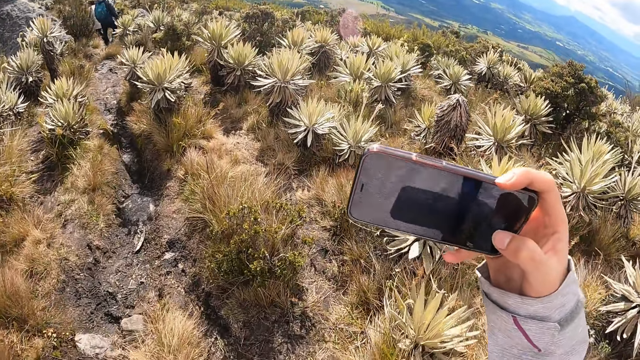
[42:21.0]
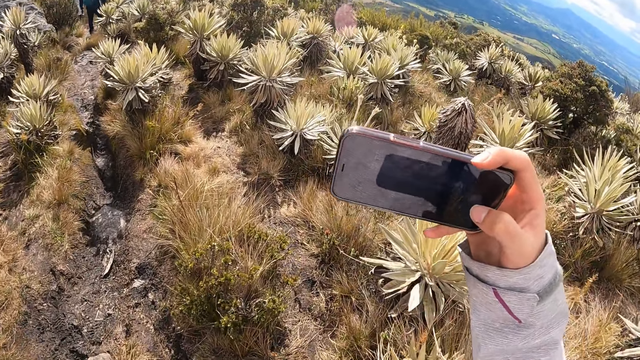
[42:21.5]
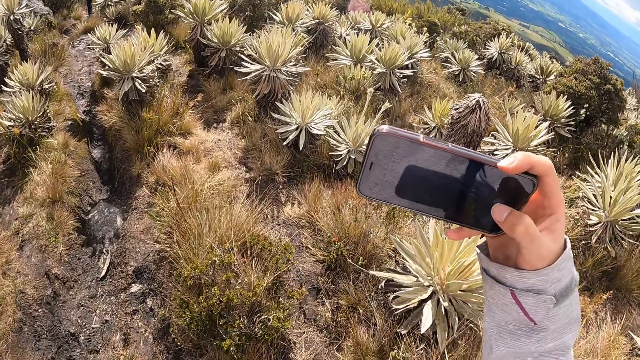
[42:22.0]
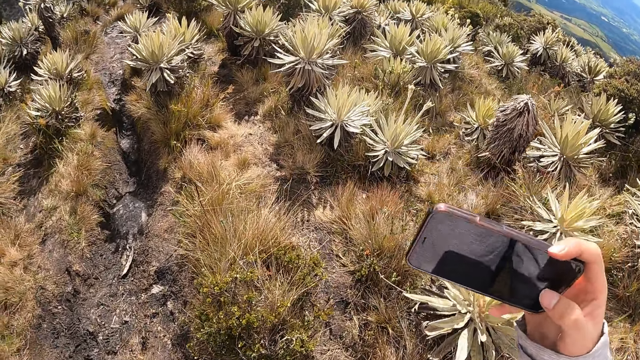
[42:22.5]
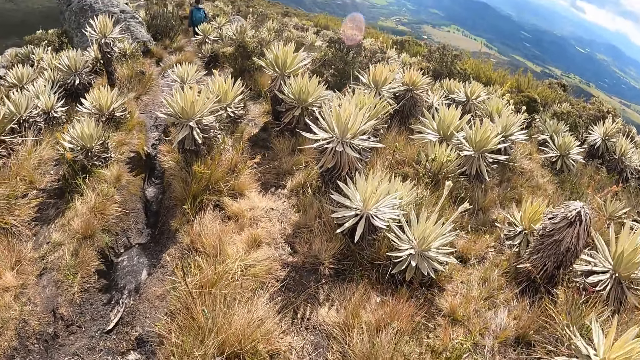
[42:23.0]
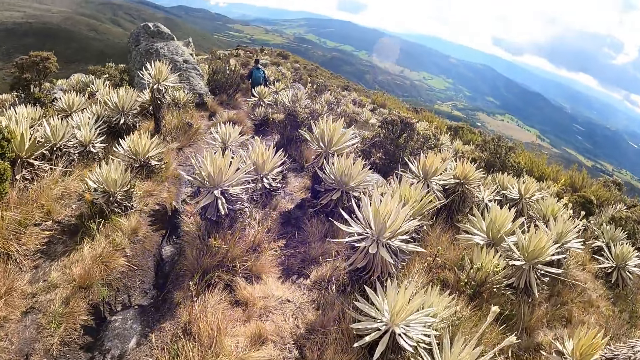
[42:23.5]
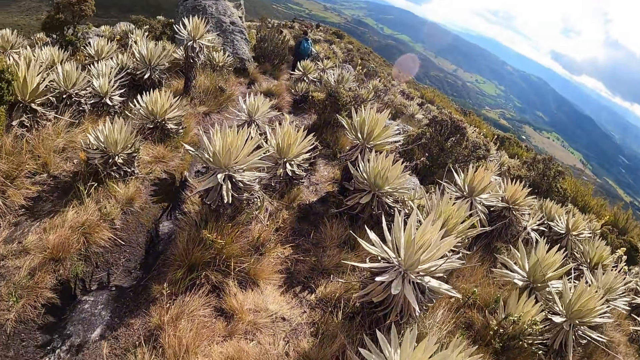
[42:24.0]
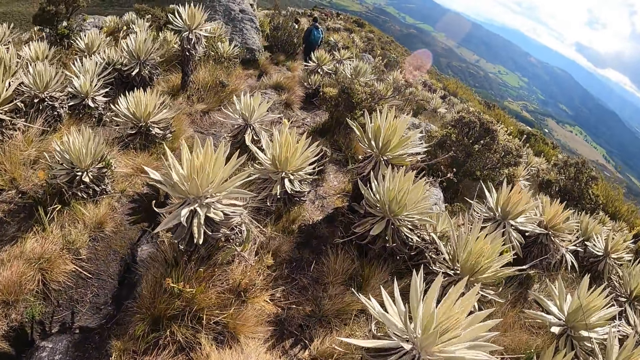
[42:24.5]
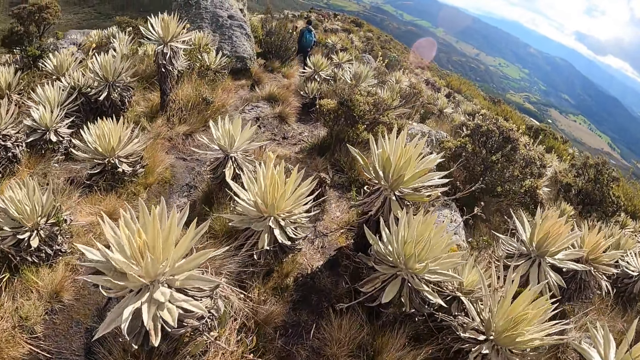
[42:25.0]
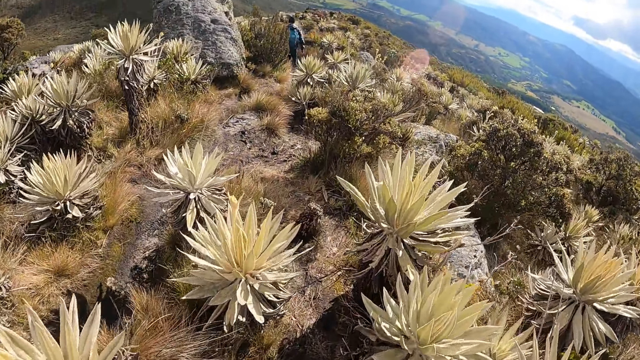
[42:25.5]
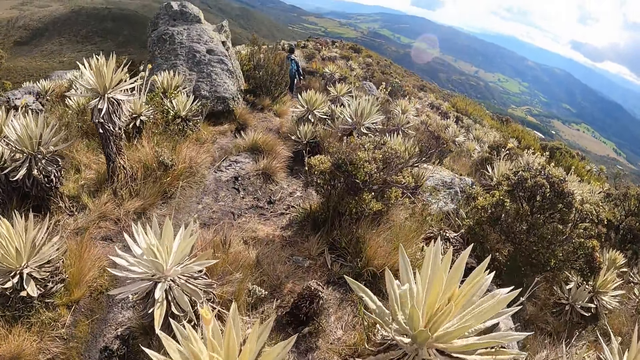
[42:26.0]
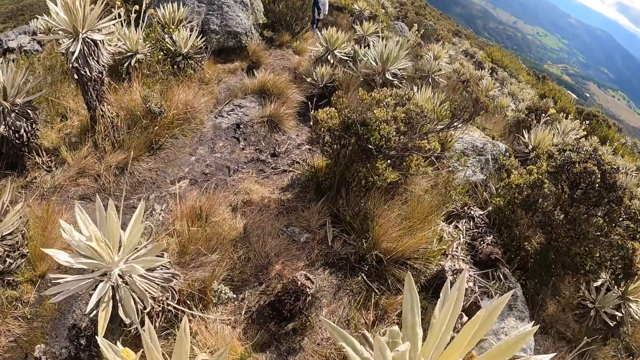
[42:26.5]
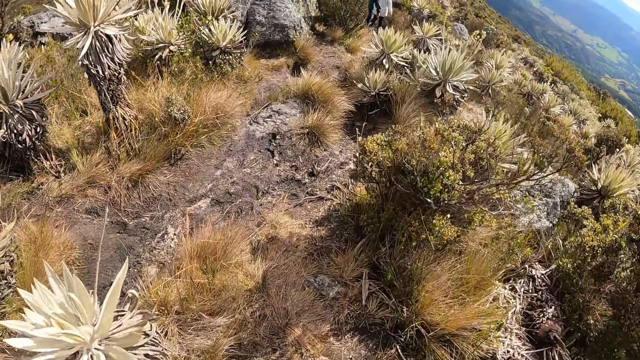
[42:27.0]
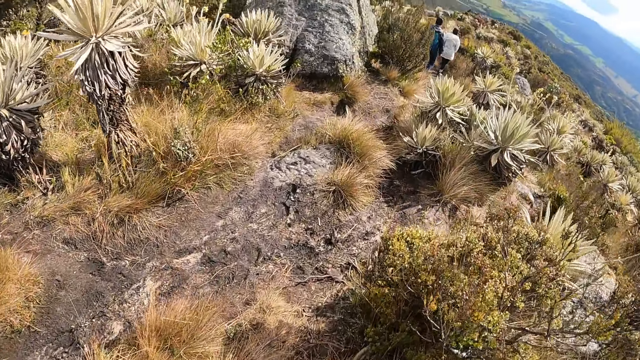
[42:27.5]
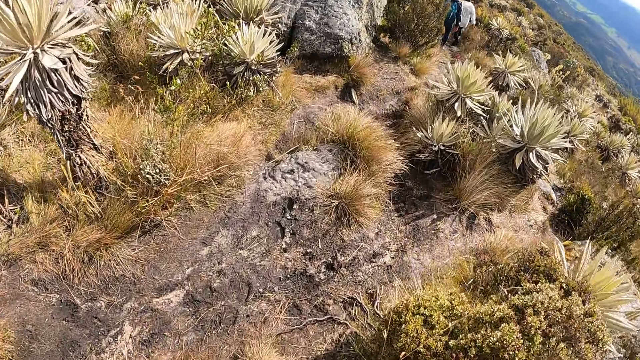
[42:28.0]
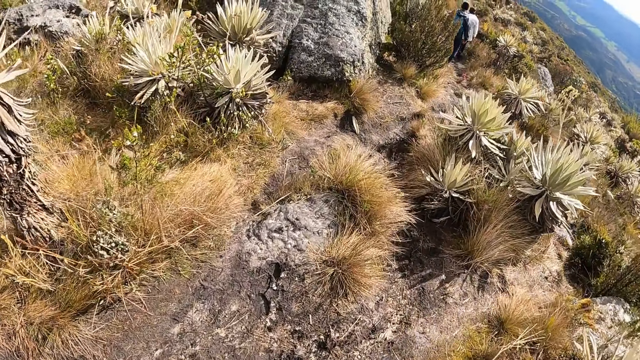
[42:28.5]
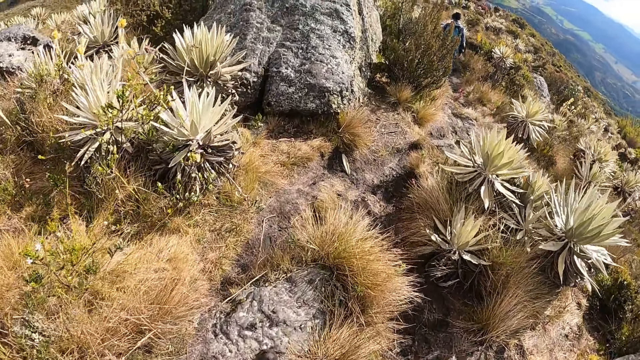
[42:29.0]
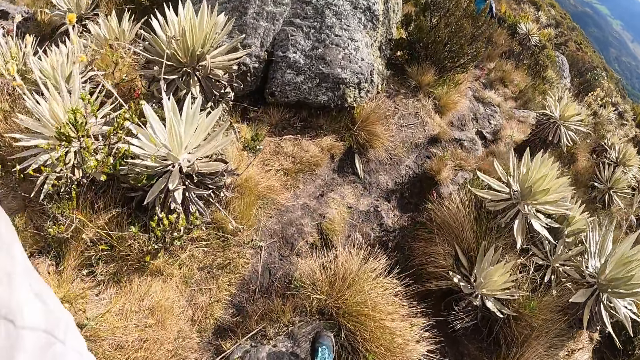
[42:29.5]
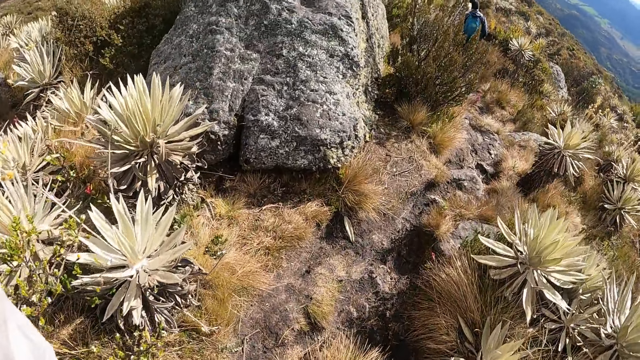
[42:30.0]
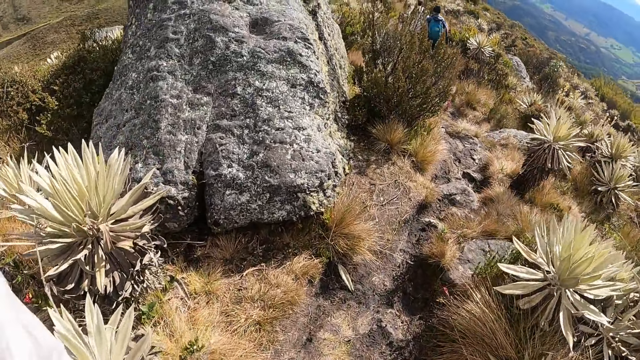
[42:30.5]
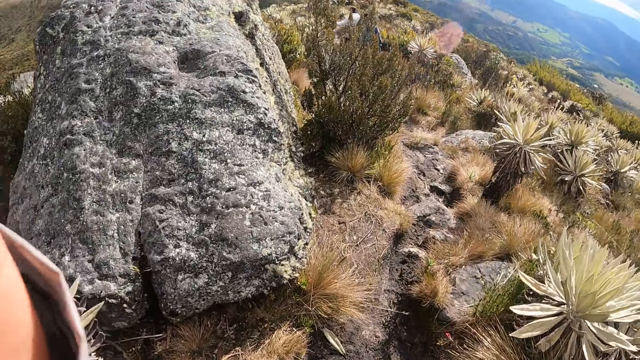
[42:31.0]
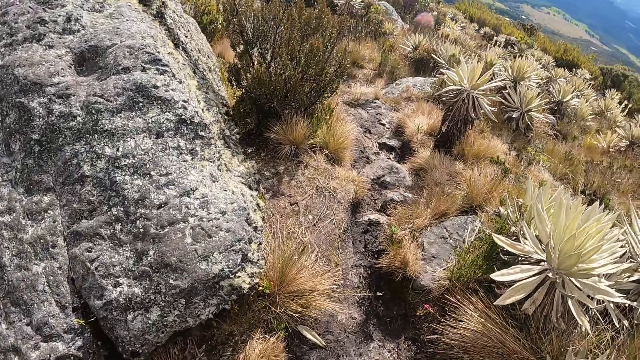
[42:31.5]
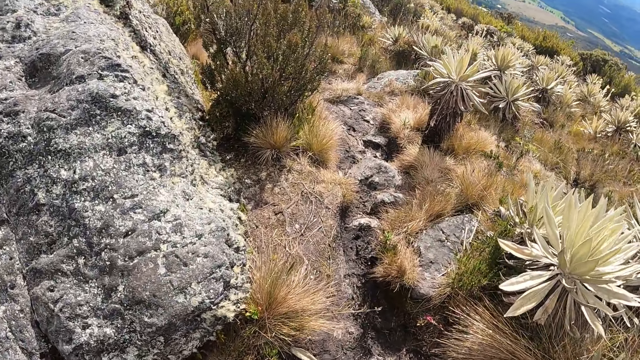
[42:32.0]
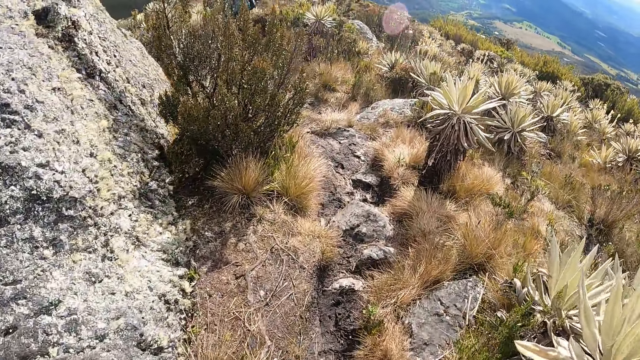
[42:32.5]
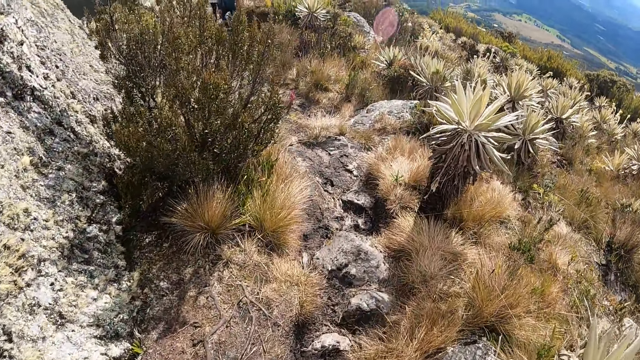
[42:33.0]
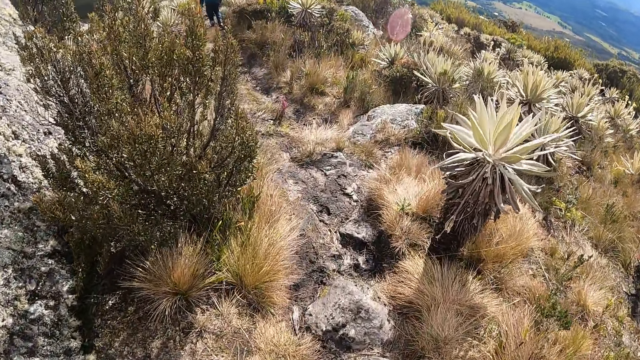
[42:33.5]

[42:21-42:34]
The camera wearer touches the camera on her head with her left hand.

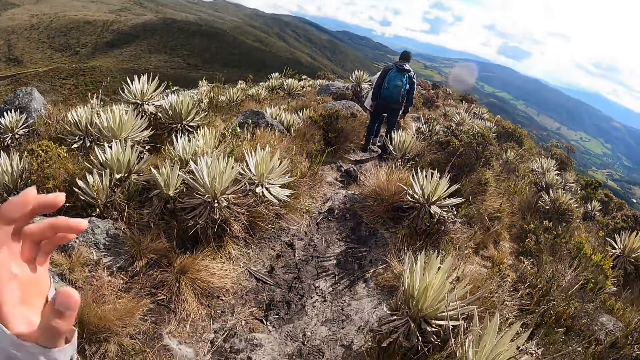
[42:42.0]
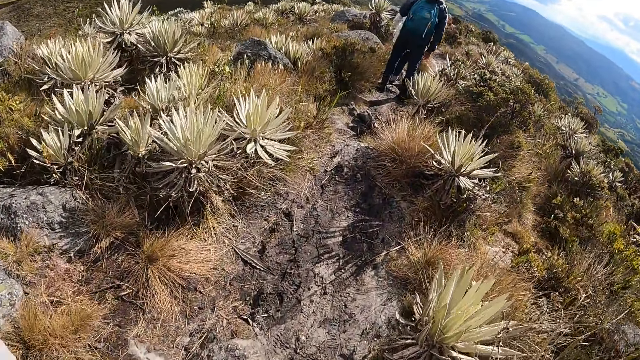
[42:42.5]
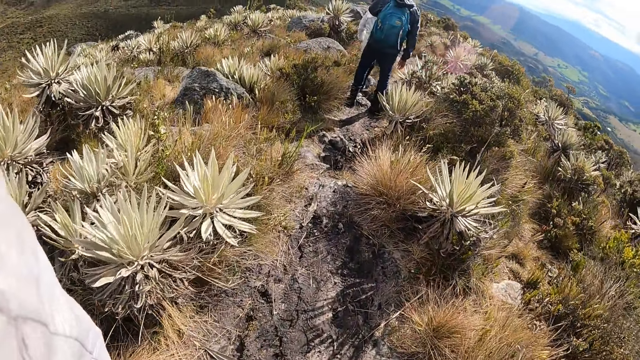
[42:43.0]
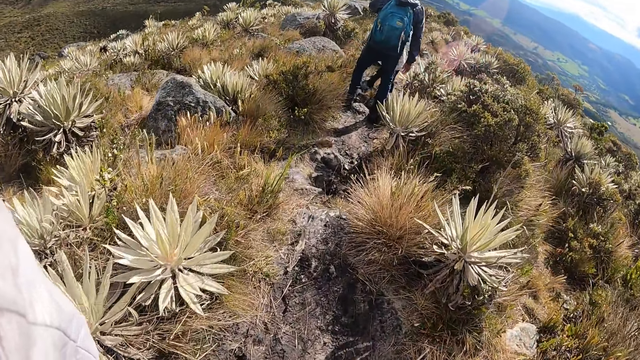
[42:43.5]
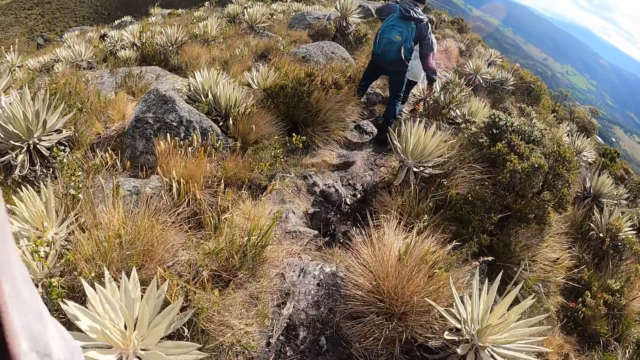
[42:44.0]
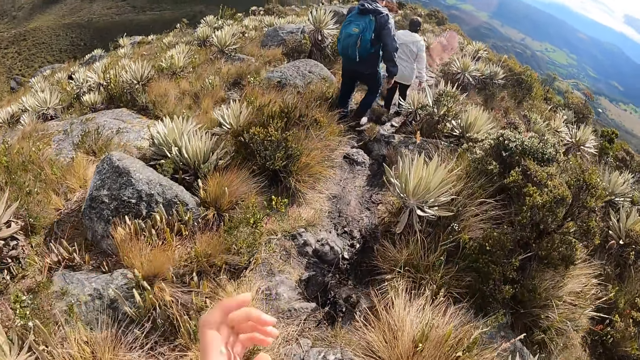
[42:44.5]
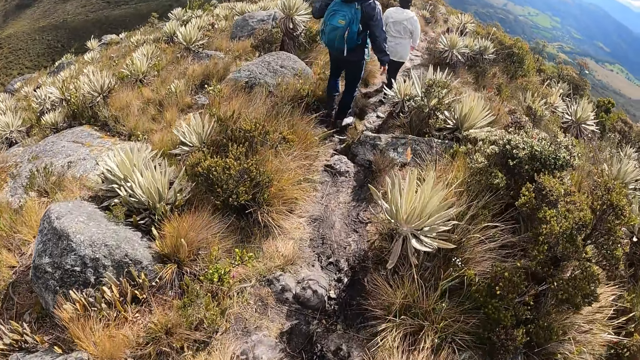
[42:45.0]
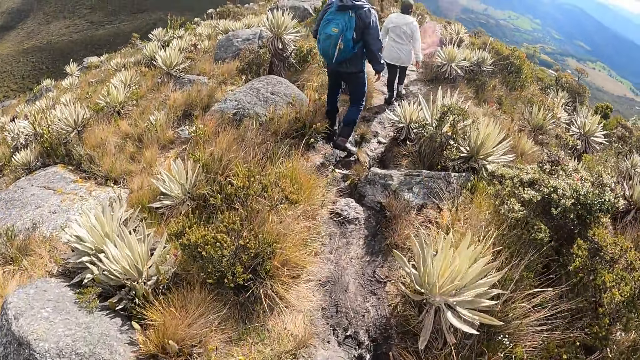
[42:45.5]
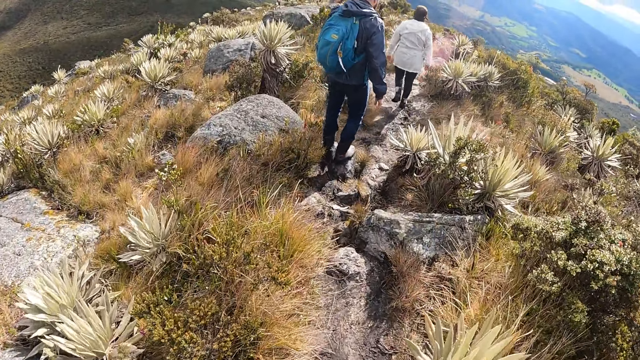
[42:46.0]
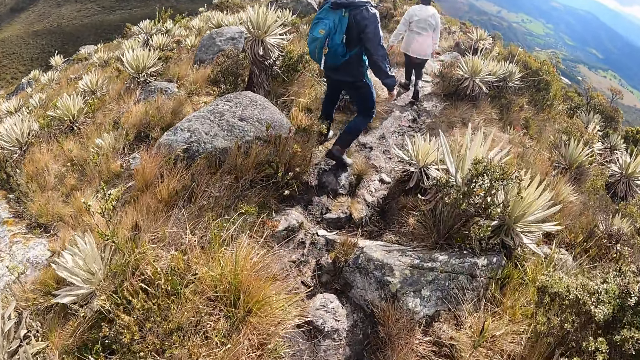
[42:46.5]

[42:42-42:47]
The camera wearer touches a camera on her head with her left hand.

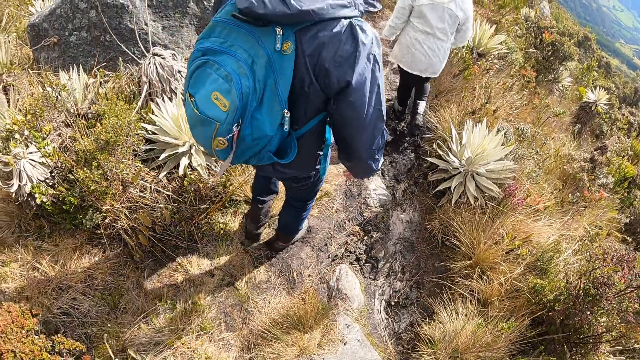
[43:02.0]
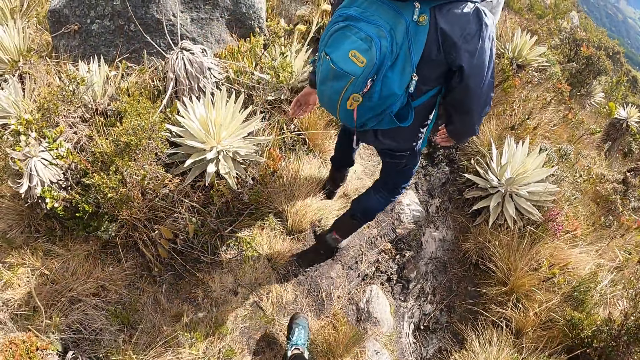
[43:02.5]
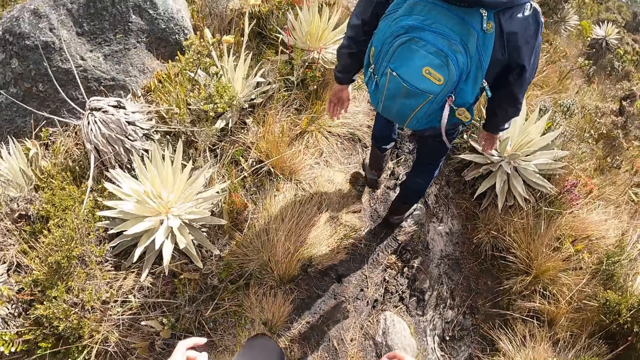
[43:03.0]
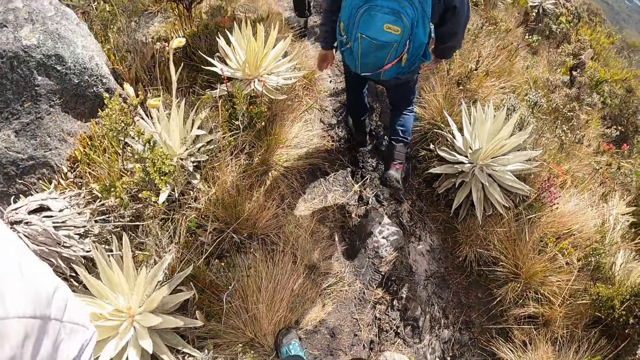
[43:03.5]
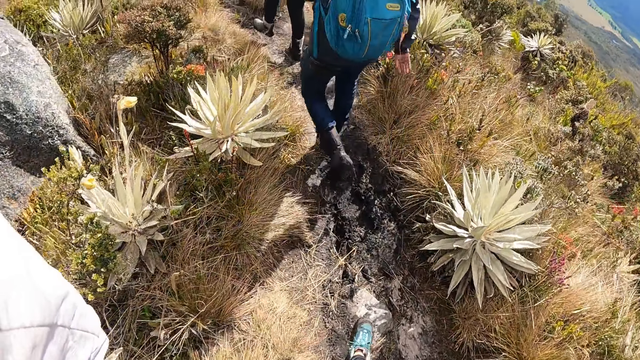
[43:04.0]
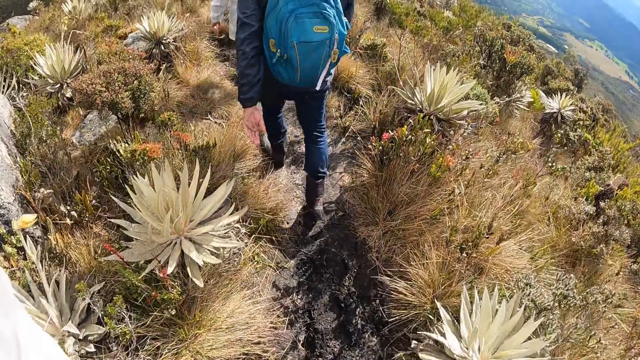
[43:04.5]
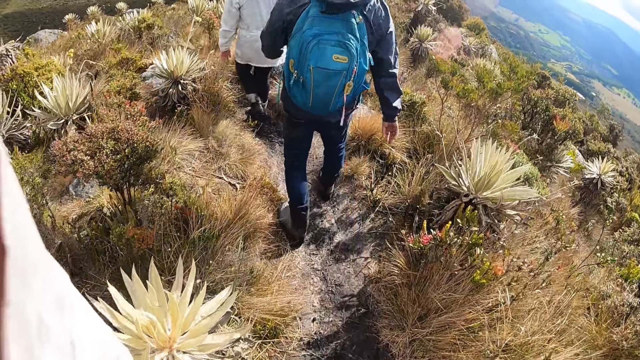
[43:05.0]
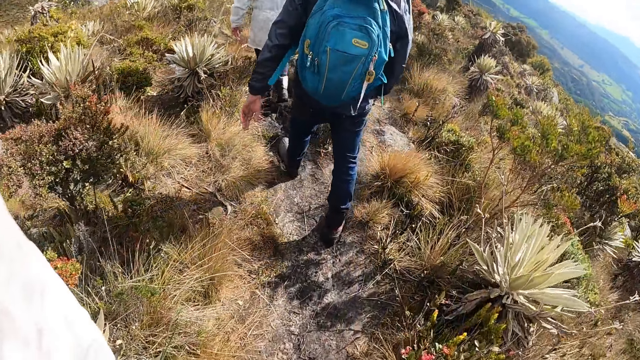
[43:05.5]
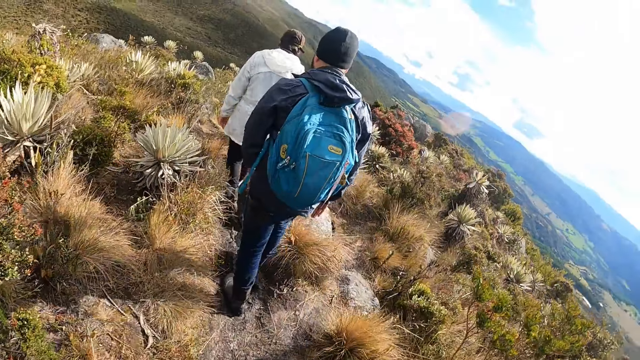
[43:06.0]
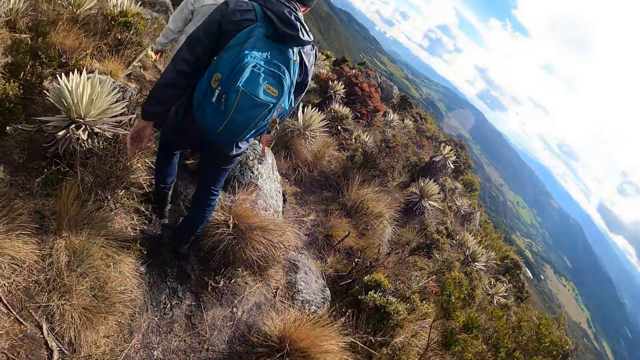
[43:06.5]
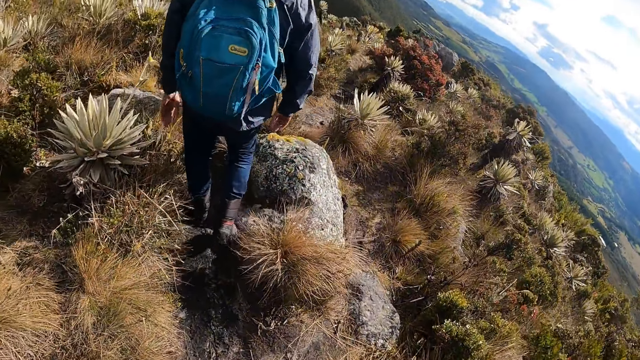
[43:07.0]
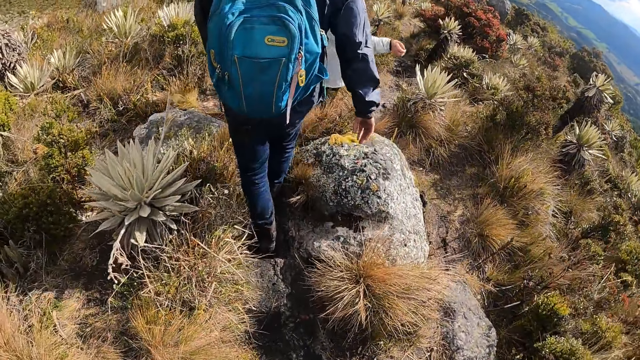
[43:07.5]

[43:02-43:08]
The camera wearer touches the camera on her head with her left hand. She touches the camera on her head with her right hand.
